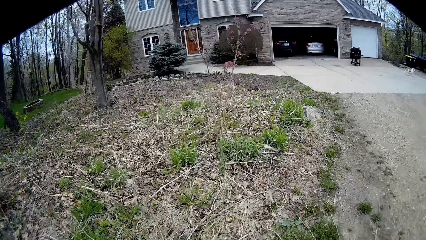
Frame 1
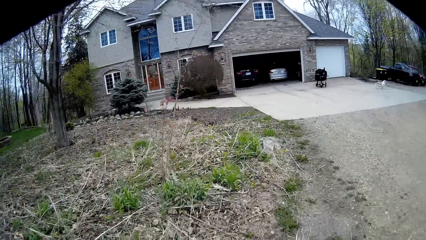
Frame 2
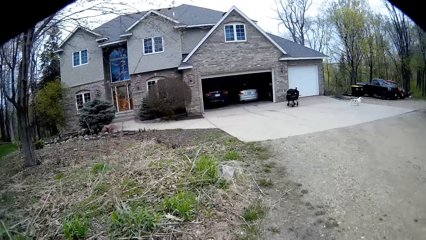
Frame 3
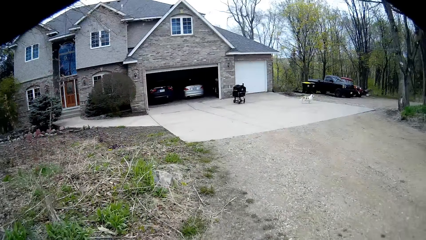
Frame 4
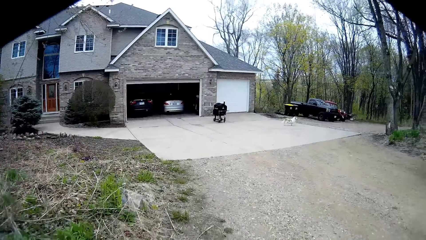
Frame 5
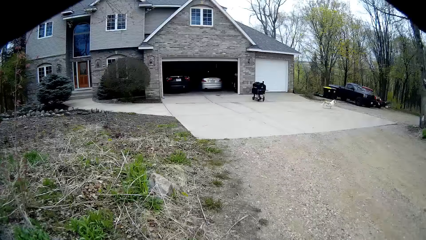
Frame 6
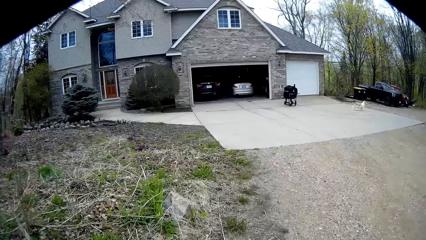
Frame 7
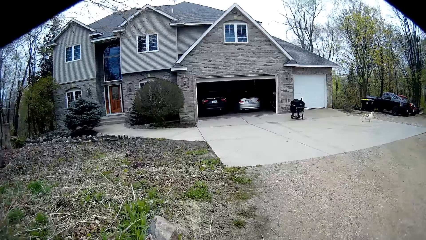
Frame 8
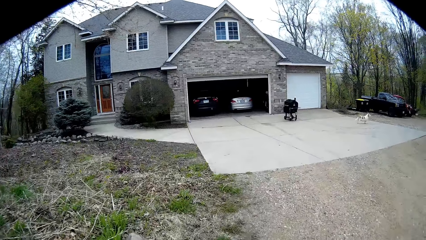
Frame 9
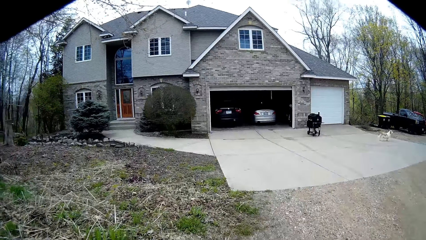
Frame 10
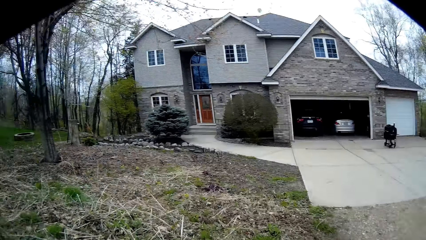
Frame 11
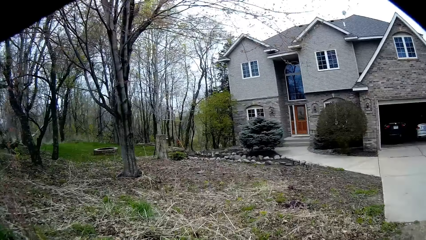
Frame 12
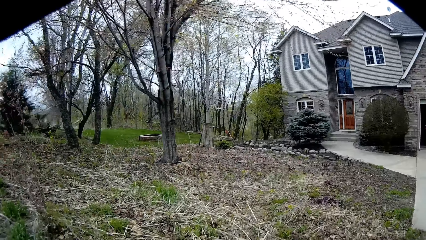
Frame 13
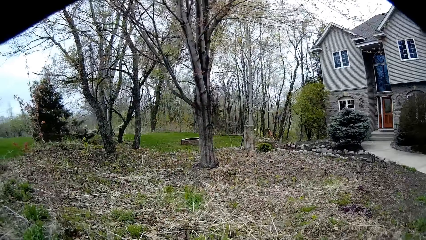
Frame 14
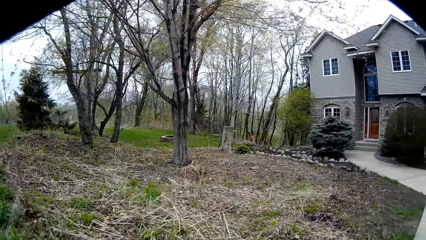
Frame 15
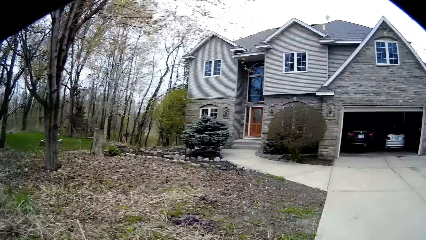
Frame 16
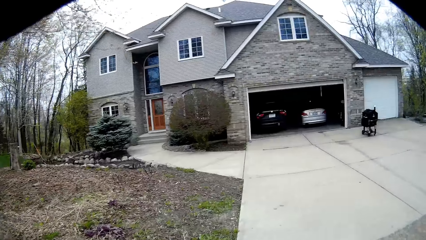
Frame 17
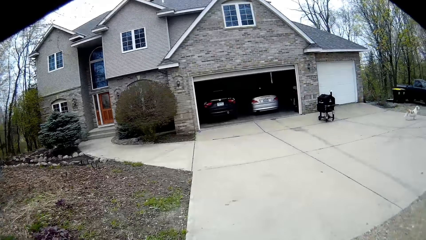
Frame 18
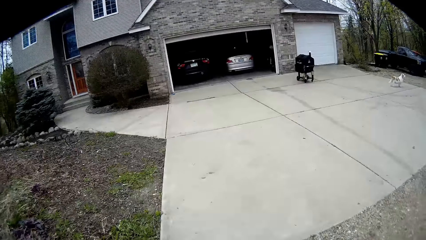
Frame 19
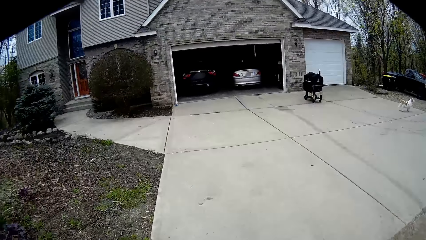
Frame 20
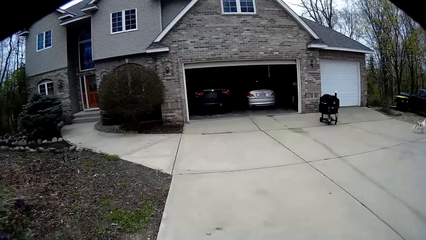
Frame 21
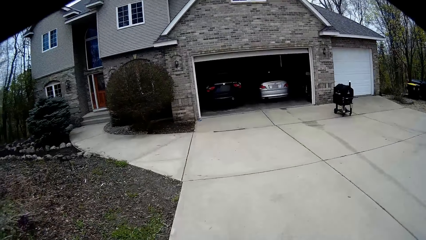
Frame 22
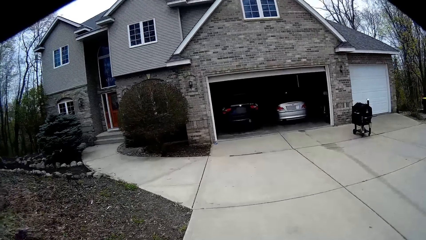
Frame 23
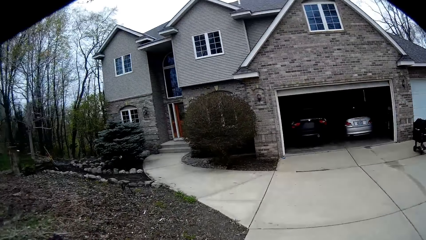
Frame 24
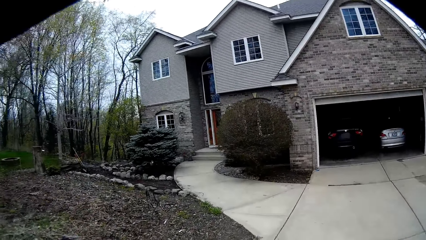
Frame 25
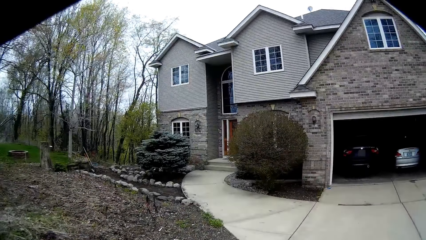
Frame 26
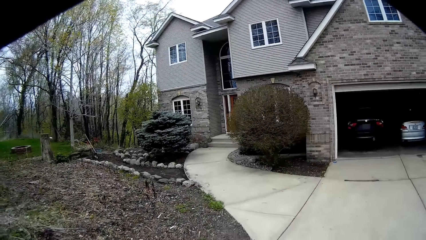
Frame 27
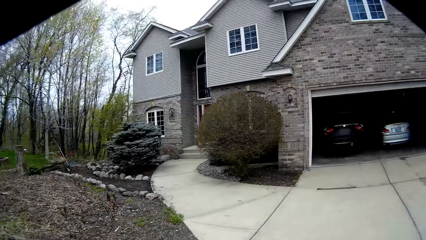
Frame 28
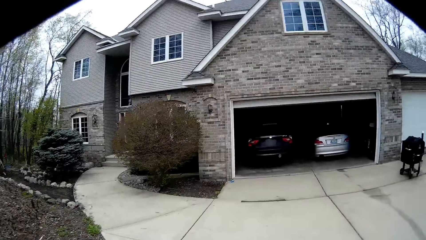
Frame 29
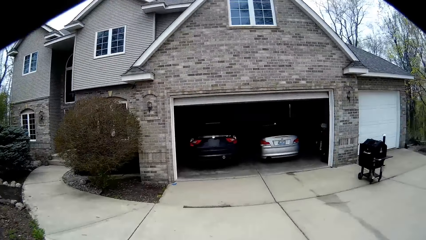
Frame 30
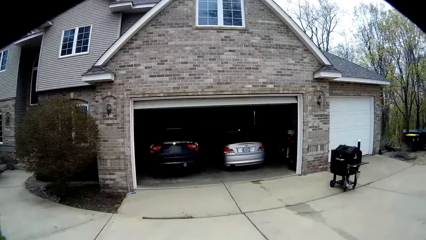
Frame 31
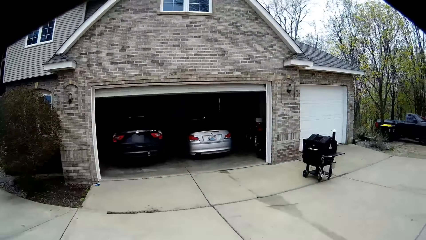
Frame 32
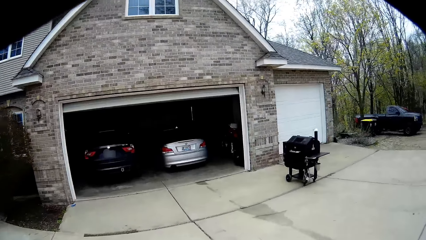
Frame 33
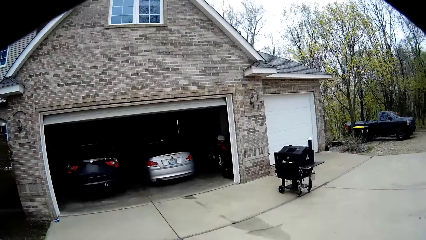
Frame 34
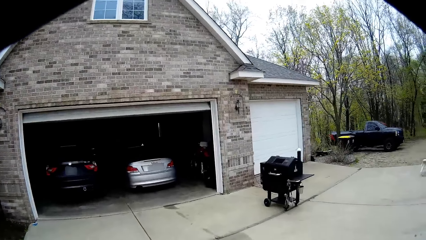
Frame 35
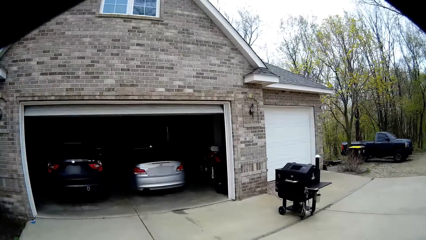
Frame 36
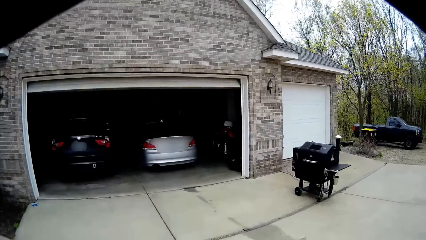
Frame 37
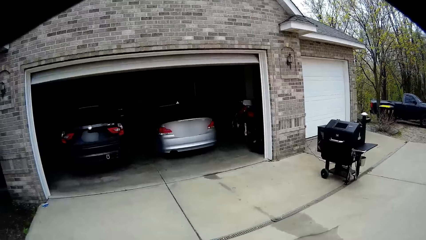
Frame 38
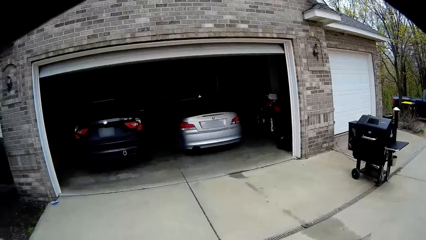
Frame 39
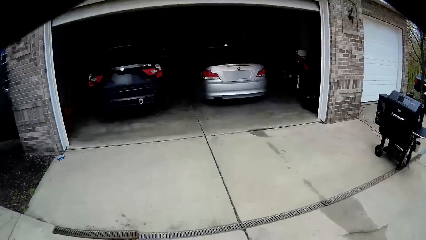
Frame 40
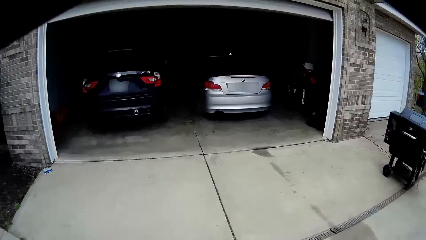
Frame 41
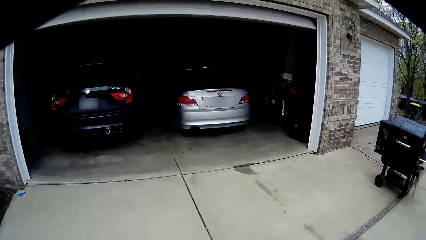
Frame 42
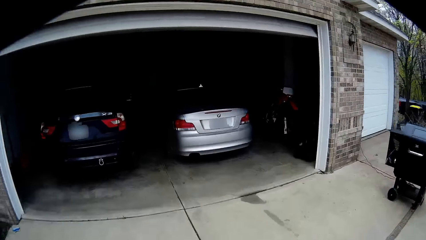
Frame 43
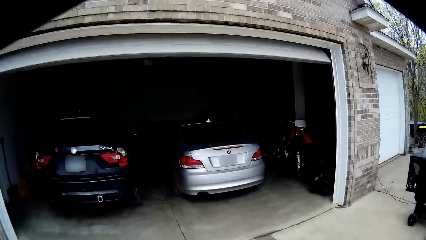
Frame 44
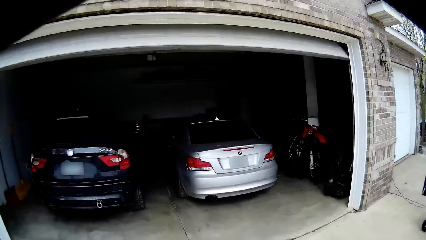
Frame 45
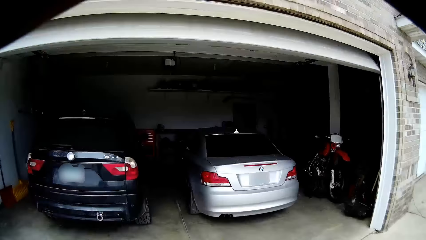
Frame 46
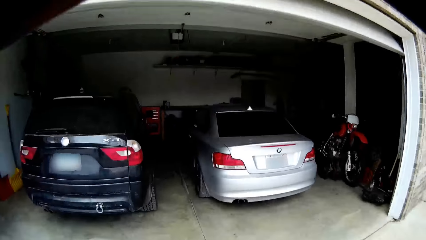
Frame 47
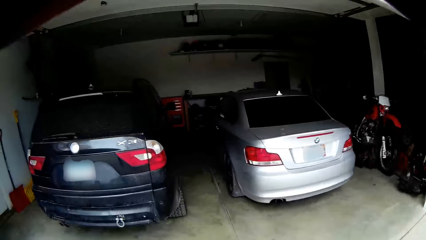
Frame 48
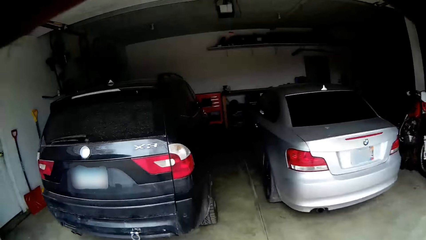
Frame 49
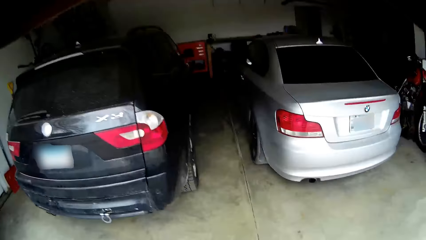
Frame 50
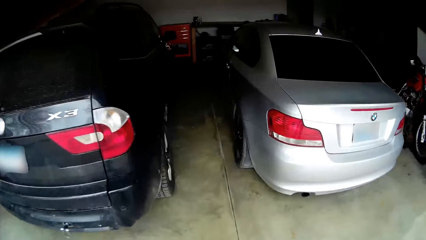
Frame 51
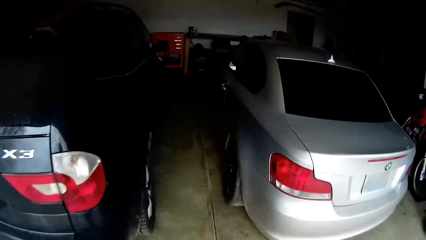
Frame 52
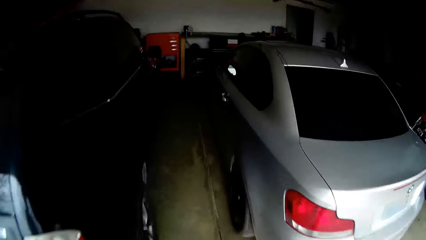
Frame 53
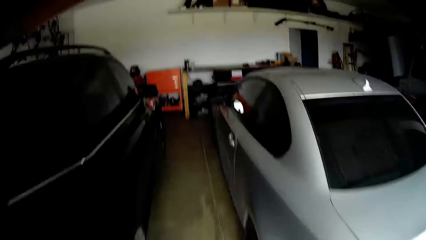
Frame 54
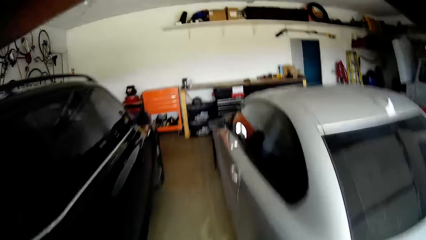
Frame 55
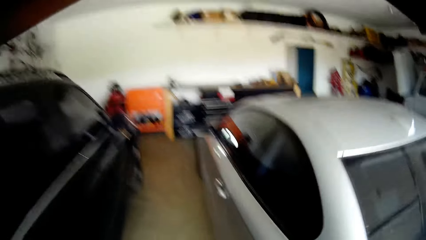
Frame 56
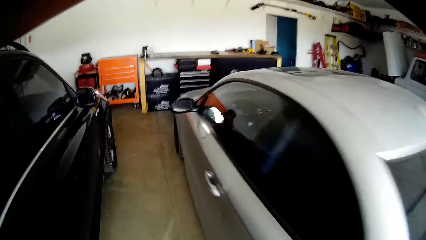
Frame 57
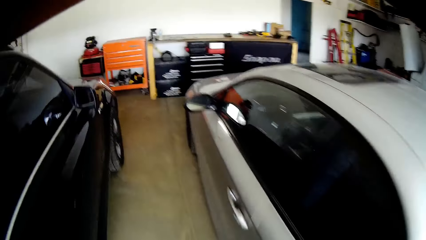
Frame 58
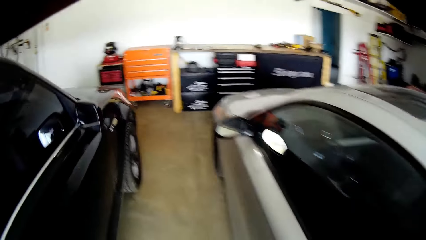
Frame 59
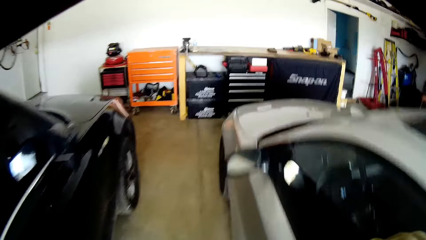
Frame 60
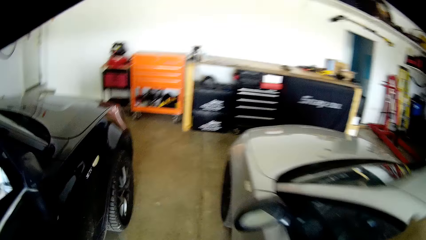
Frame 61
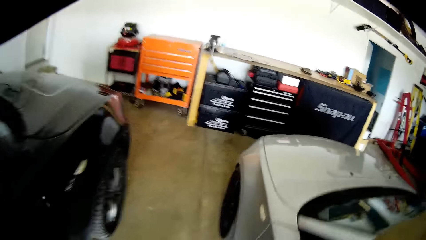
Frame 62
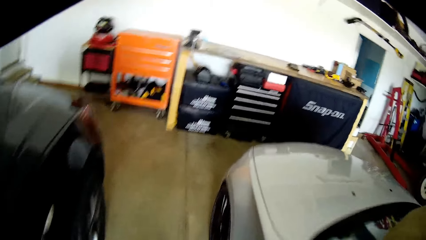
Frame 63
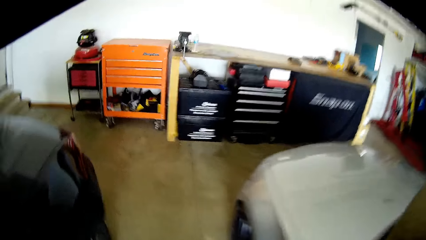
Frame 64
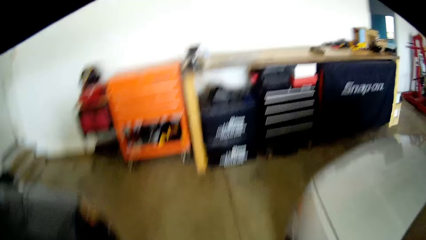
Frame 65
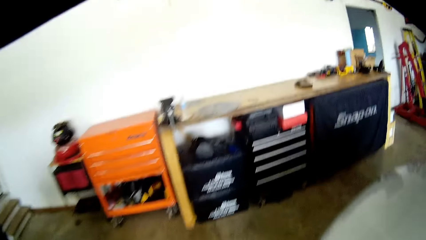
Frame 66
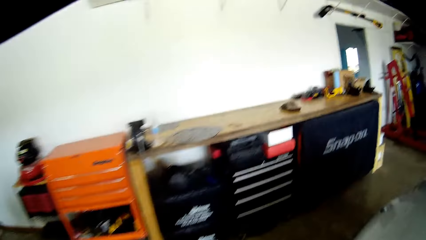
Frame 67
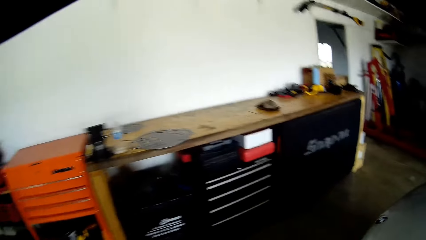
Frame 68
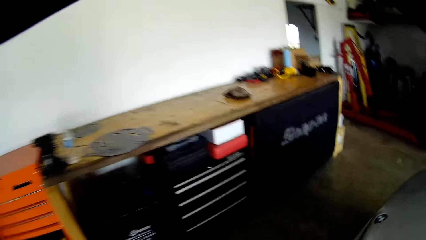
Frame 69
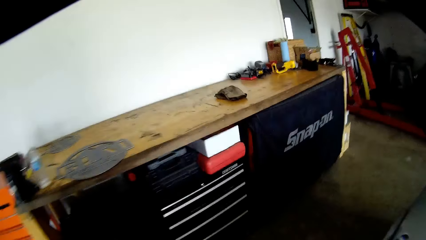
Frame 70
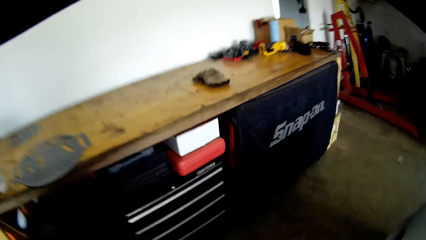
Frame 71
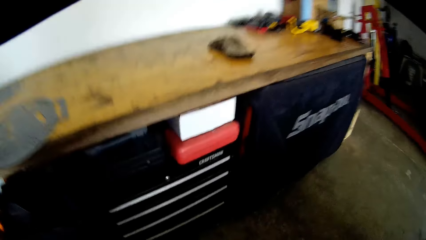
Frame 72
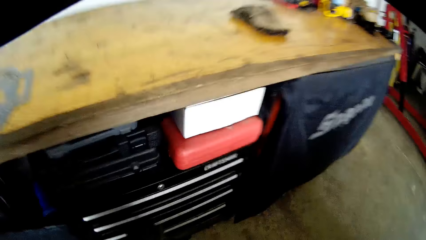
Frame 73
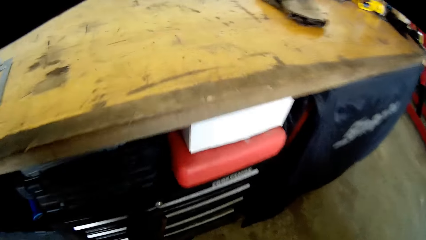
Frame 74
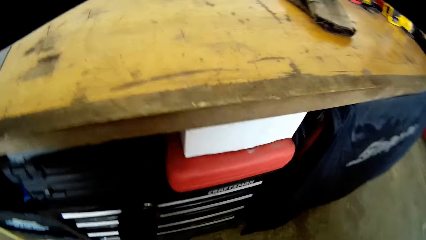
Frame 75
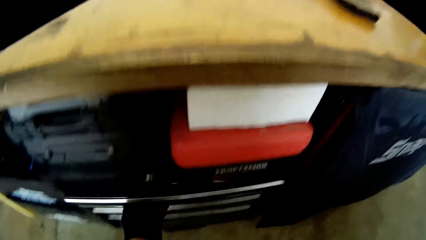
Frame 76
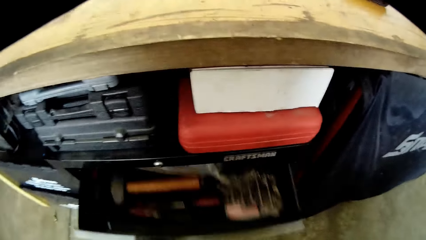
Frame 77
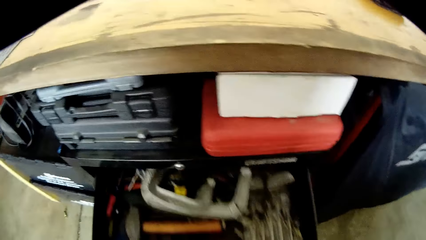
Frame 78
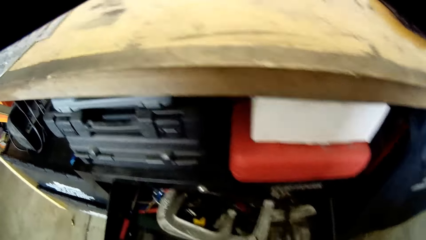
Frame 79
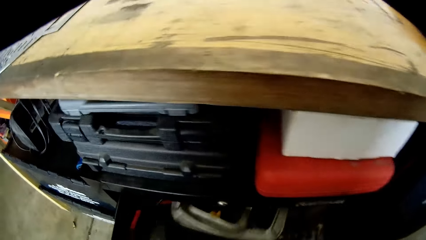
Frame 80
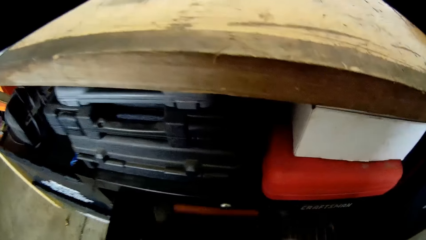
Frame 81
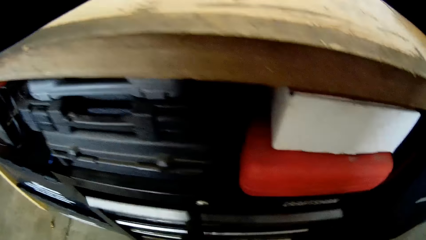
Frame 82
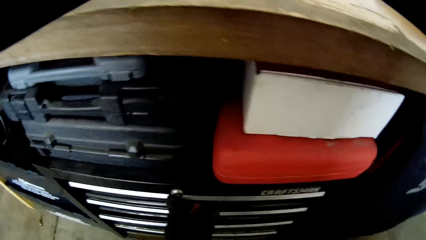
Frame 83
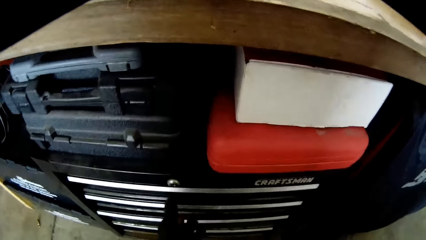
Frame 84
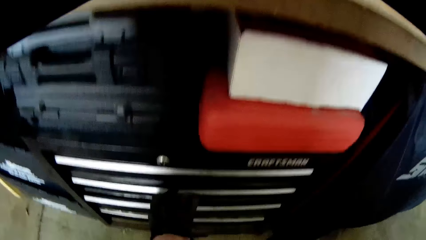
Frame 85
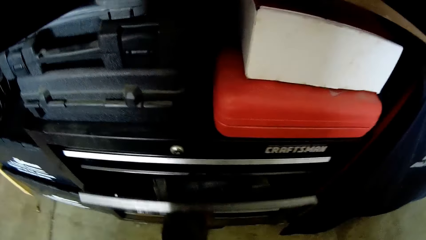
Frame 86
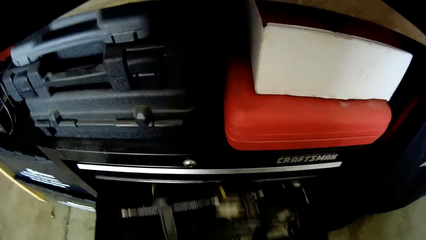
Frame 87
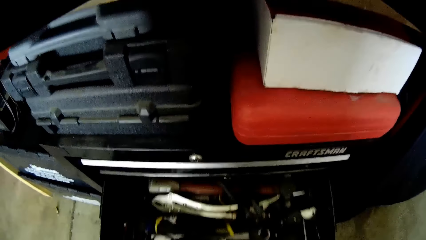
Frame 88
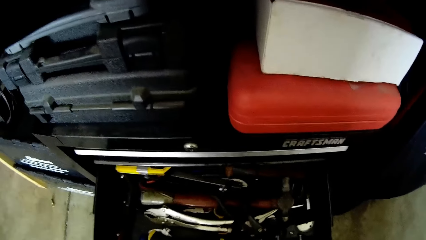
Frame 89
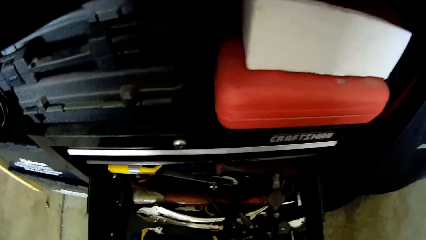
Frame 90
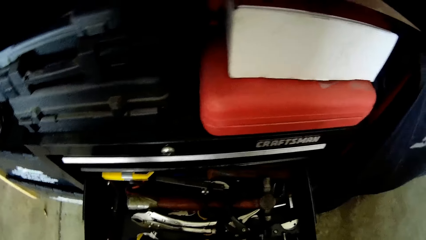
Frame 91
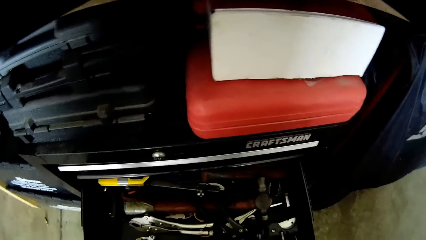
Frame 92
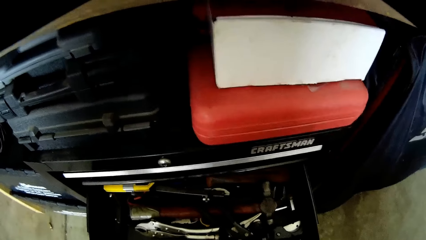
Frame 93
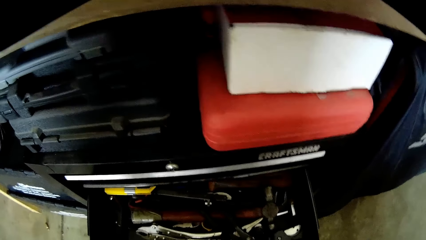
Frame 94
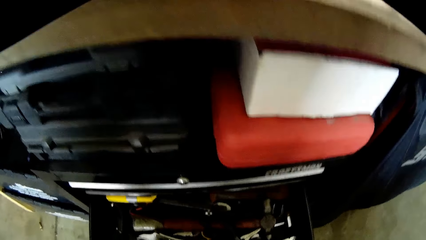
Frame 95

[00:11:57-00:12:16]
The camera wearer walks a few steps. He walks into a garage. He opens a drawer in the garage with his left hand. He closes the drawer in the garage with his left hand. He opens the drawer in the garage with his left hand.
